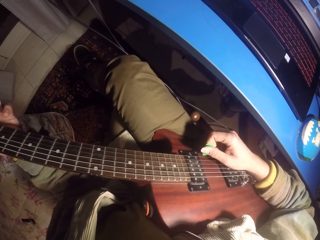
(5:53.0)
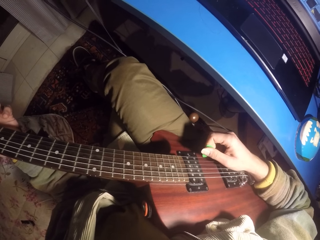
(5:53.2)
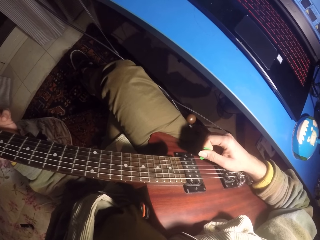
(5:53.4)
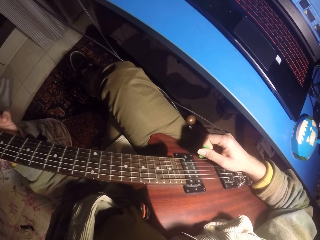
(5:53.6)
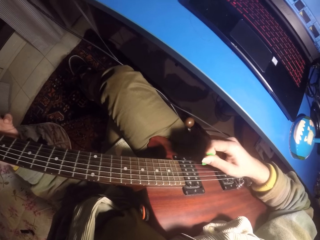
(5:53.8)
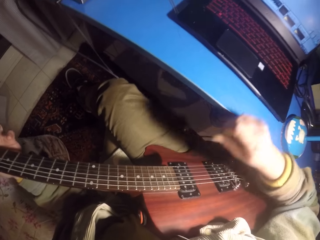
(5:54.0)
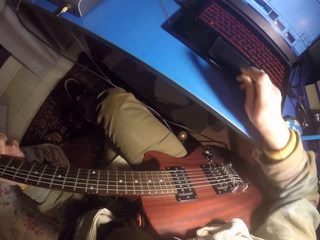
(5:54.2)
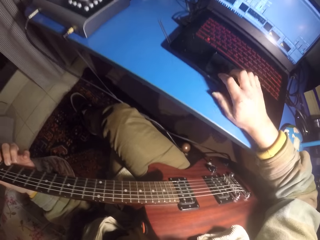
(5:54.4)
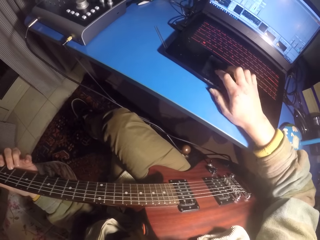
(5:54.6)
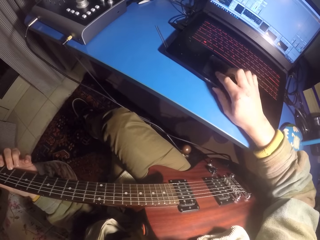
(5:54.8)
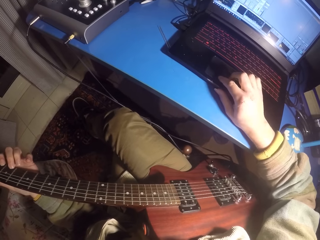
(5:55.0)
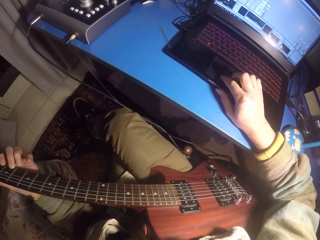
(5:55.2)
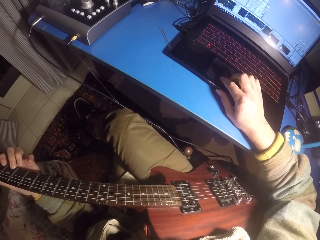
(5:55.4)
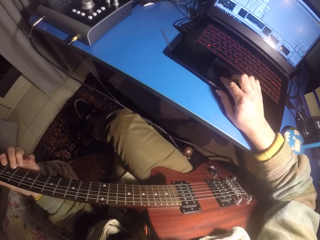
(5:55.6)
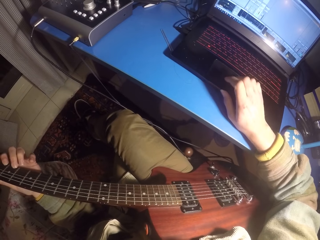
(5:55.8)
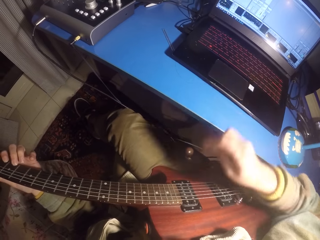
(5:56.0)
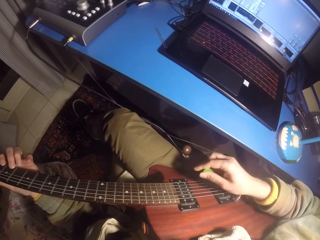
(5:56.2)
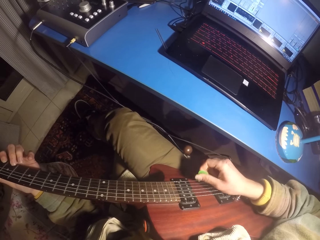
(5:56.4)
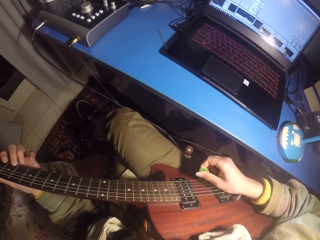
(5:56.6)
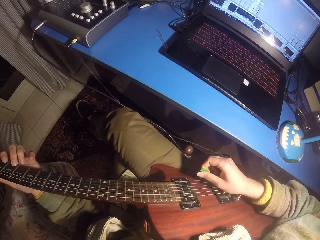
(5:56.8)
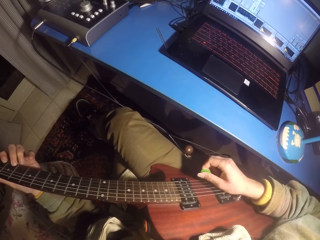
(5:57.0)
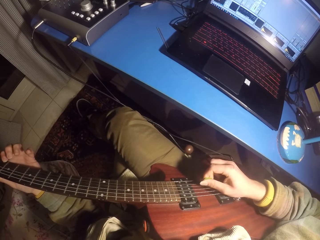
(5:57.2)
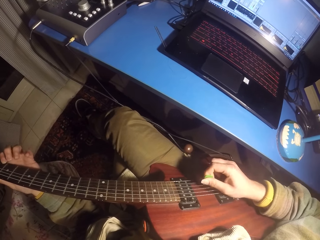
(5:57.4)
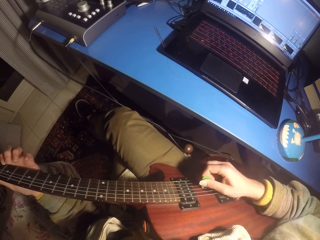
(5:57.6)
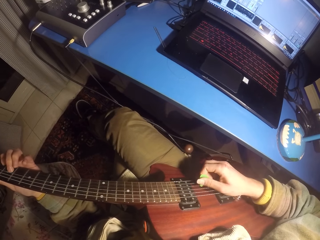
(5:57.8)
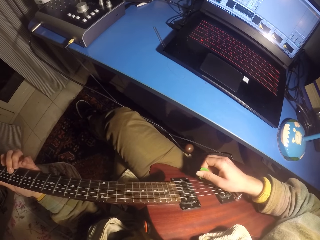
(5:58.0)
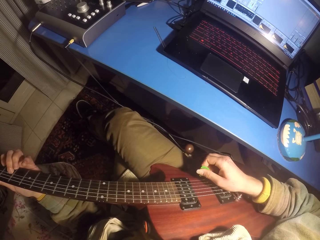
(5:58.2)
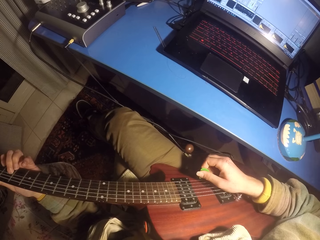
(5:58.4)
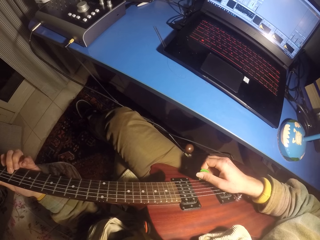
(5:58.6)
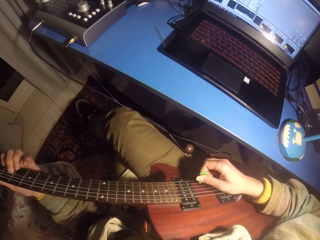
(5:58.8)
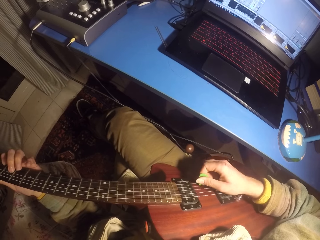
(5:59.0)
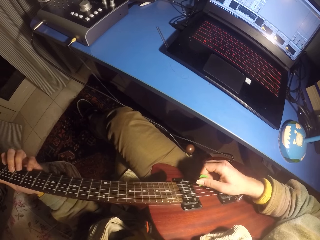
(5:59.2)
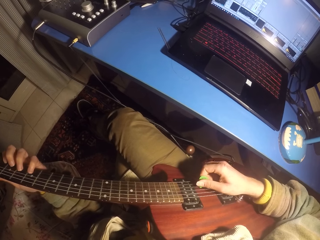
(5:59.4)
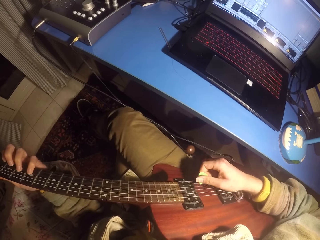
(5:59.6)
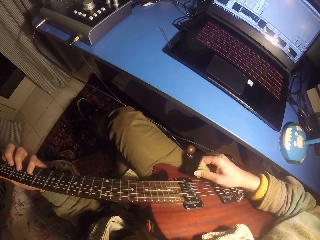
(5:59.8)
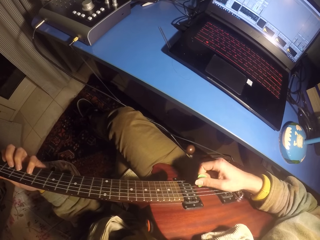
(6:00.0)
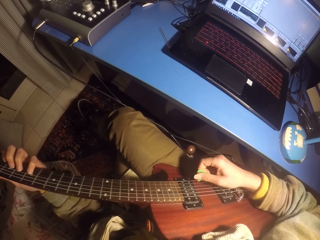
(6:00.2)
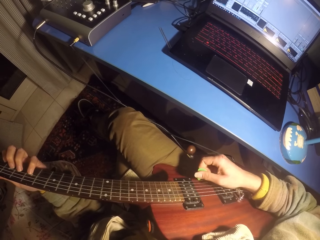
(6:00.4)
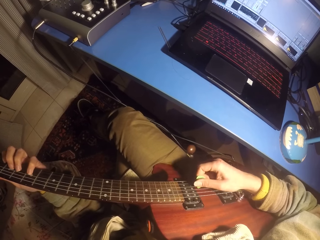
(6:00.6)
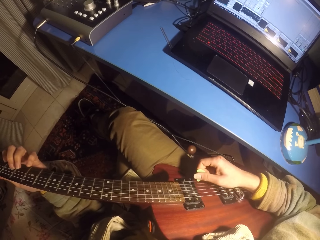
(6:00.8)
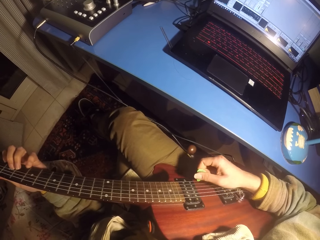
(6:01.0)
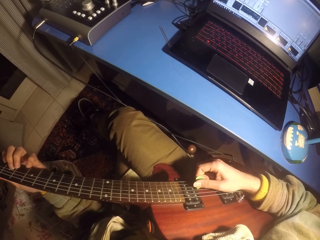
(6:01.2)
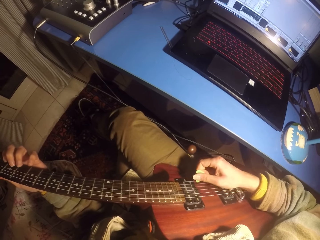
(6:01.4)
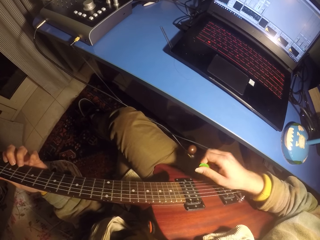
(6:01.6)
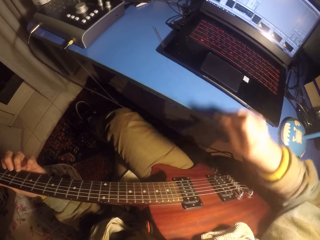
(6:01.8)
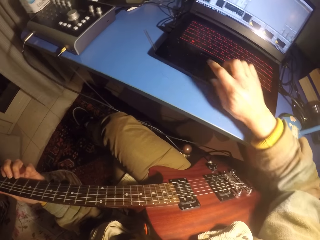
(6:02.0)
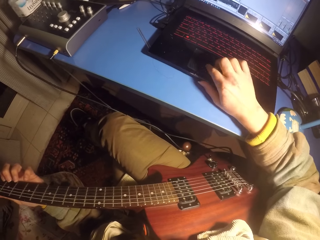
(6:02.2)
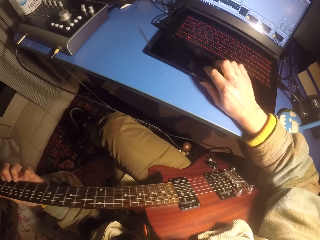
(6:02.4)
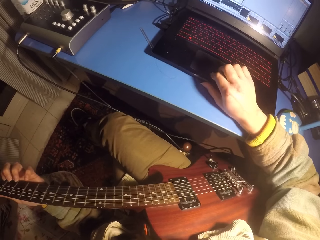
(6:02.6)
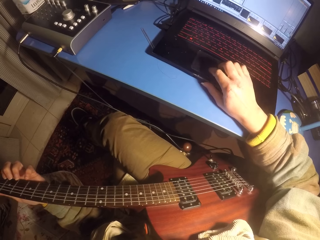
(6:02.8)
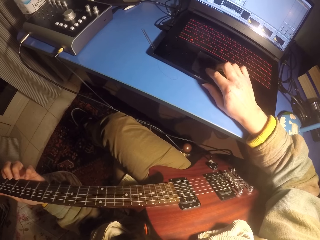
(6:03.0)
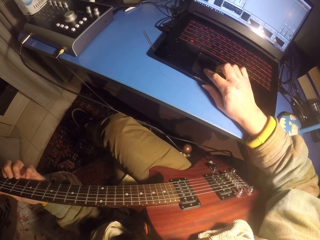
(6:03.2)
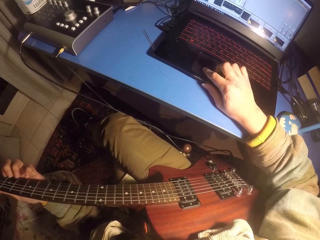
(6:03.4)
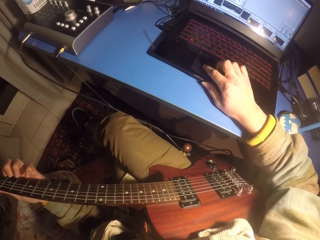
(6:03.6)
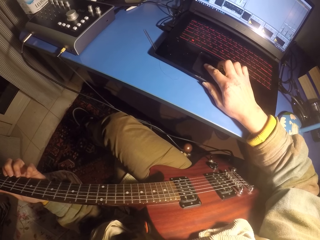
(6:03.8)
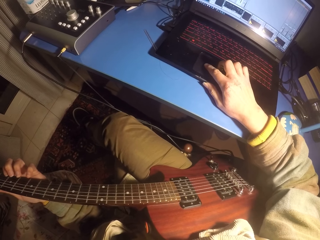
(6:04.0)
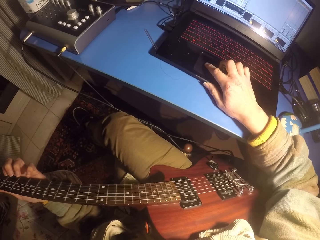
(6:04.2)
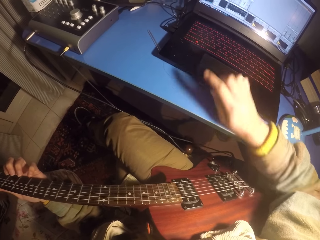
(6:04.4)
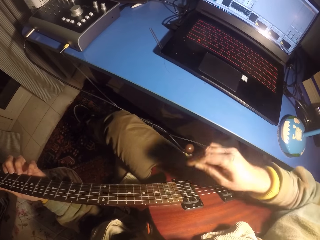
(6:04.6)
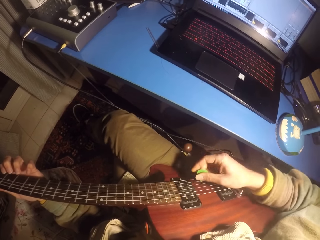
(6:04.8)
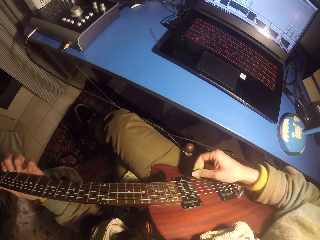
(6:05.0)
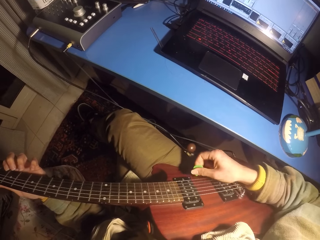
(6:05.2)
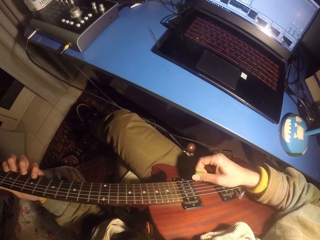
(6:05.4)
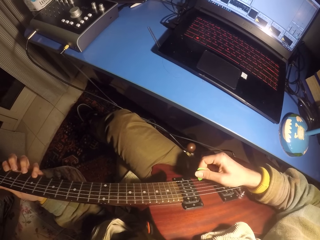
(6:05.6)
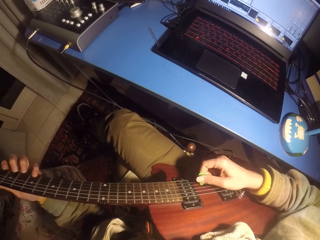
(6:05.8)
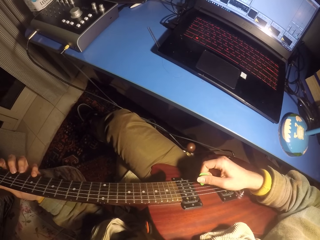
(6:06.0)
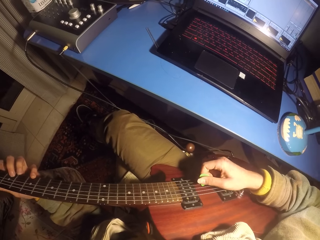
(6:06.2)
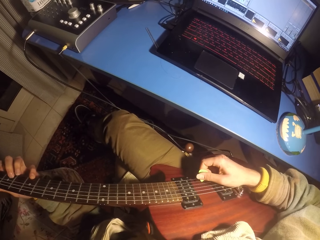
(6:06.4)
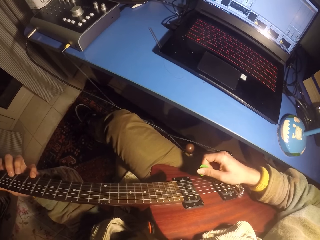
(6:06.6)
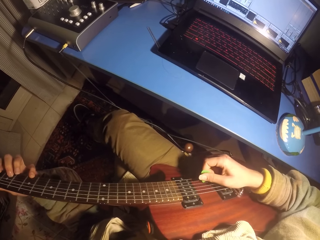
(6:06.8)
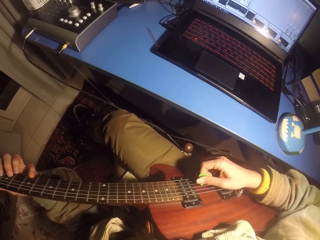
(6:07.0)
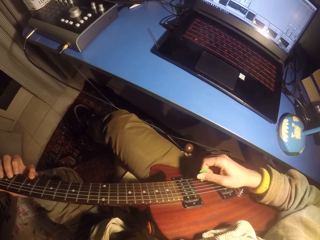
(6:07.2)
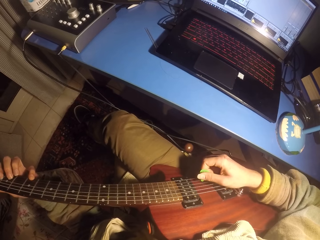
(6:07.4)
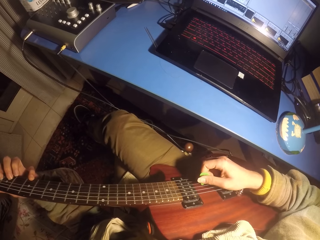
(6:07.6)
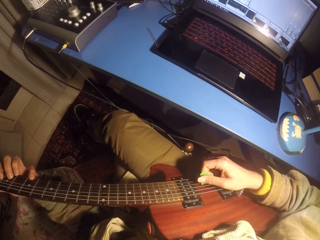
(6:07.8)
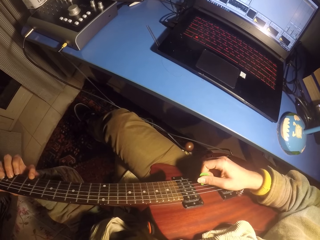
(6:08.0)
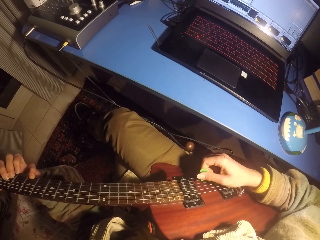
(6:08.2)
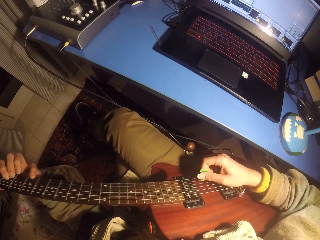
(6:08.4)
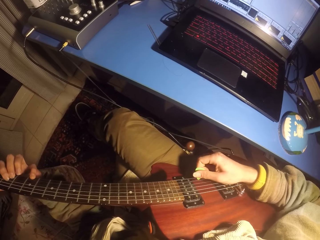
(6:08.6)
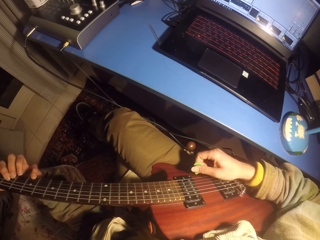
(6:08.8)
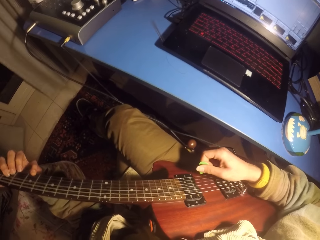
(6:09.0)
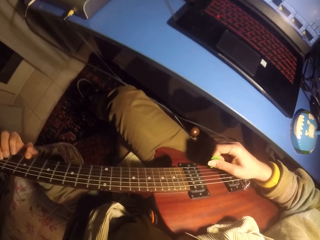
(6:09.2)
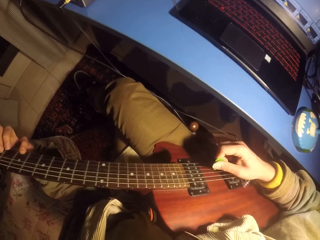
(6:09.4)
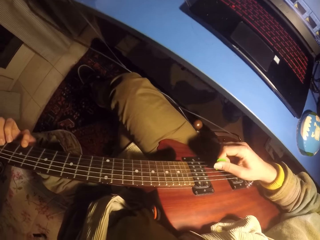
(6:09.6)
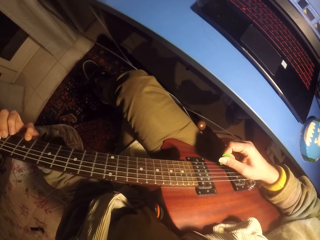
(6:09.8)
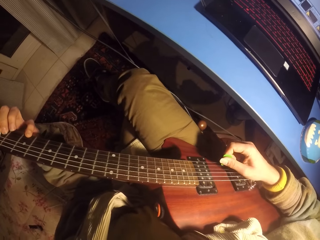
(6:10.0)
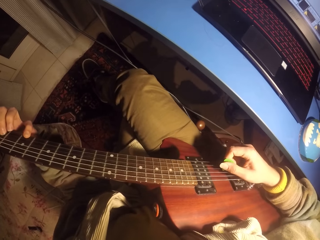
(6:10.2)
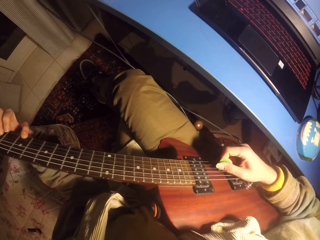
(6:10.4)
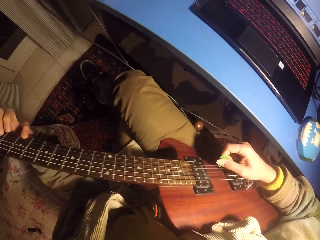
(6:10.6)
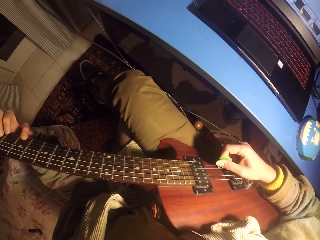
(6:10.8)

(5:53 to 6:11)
The camera wearer uses a touchpad on the laptop. They play the guitar. They use the laptop. They play the guitar.
